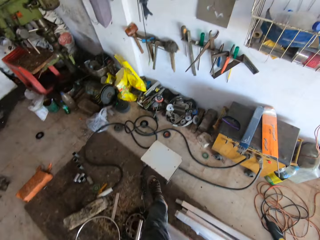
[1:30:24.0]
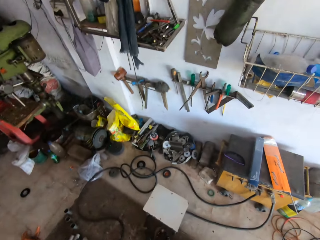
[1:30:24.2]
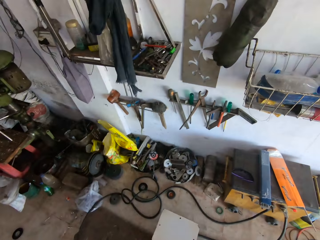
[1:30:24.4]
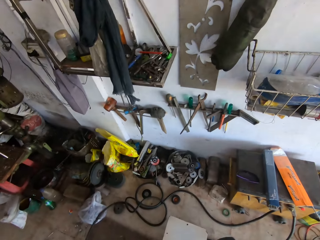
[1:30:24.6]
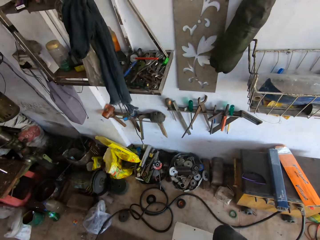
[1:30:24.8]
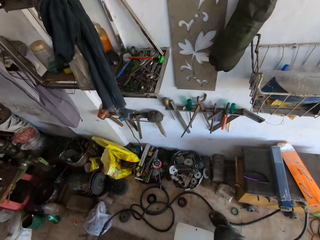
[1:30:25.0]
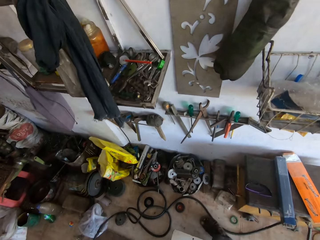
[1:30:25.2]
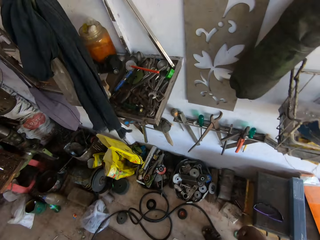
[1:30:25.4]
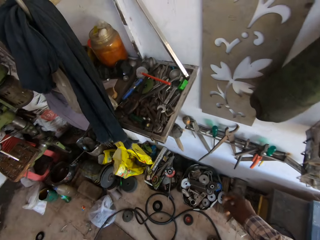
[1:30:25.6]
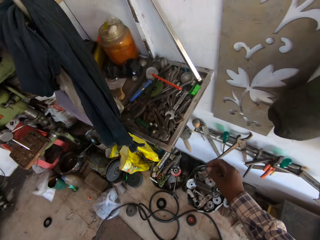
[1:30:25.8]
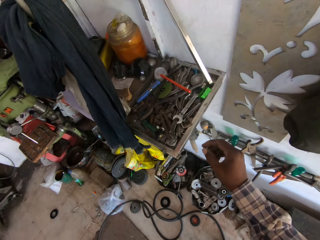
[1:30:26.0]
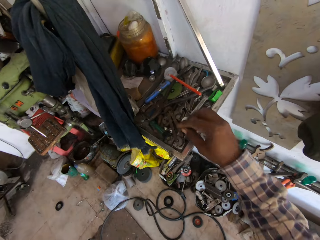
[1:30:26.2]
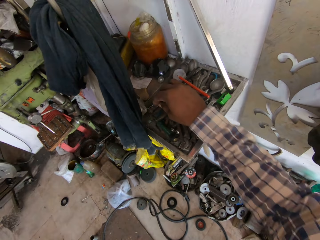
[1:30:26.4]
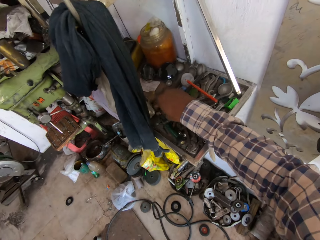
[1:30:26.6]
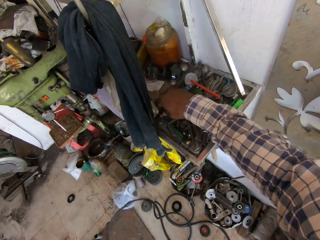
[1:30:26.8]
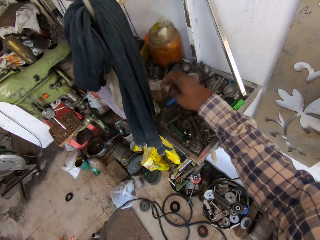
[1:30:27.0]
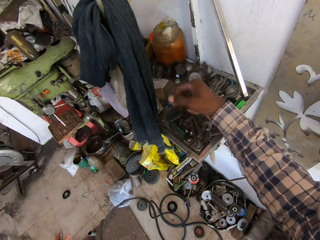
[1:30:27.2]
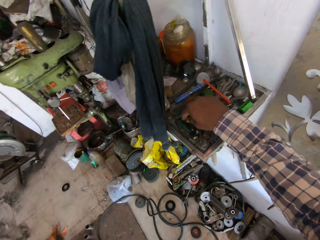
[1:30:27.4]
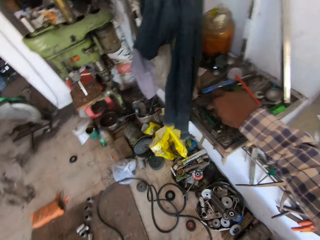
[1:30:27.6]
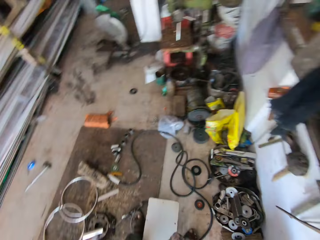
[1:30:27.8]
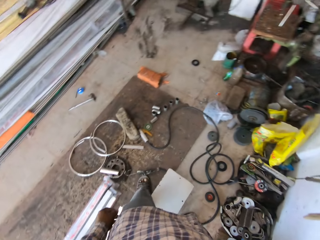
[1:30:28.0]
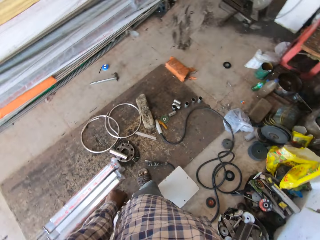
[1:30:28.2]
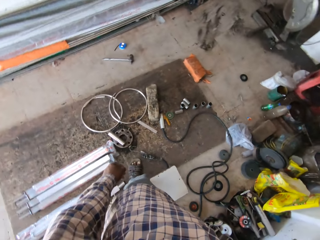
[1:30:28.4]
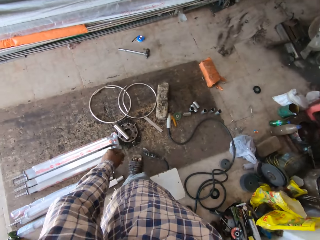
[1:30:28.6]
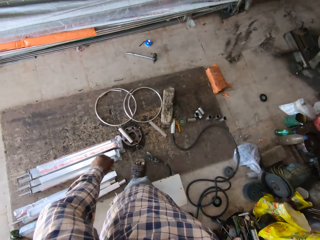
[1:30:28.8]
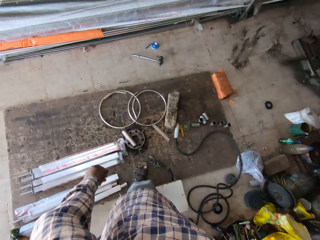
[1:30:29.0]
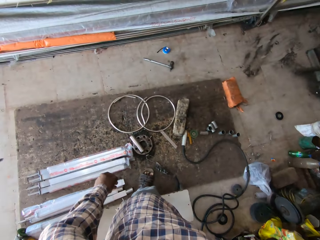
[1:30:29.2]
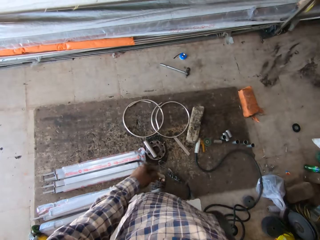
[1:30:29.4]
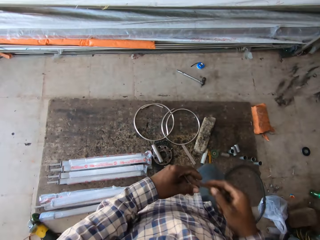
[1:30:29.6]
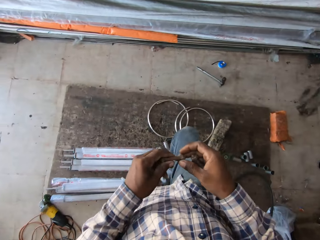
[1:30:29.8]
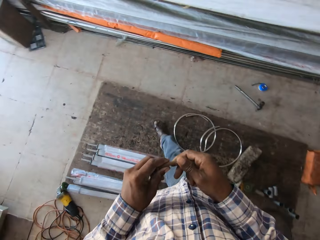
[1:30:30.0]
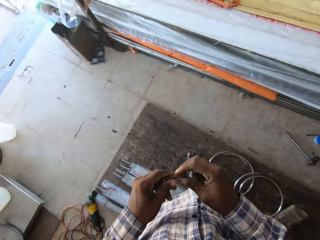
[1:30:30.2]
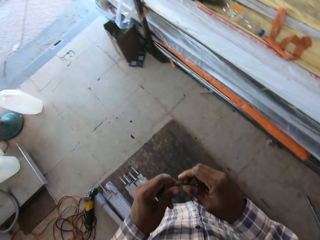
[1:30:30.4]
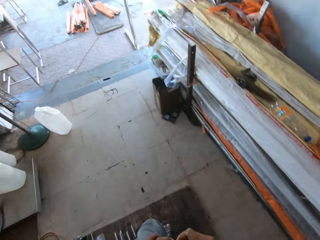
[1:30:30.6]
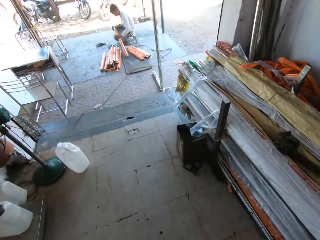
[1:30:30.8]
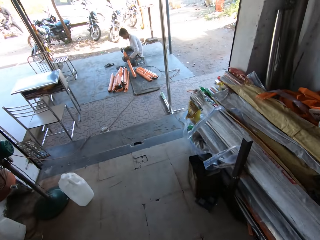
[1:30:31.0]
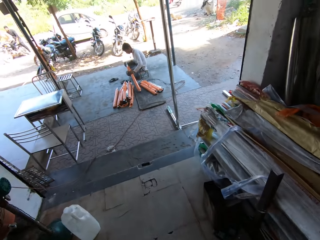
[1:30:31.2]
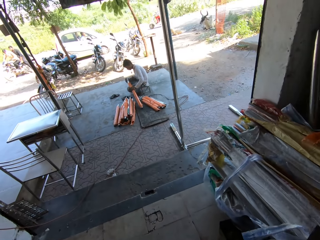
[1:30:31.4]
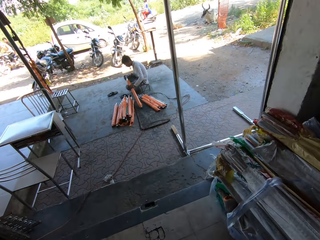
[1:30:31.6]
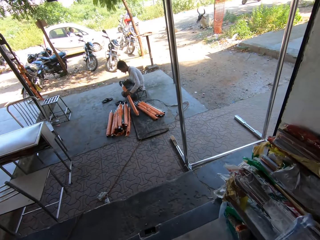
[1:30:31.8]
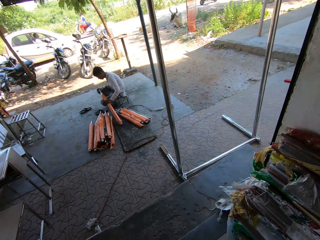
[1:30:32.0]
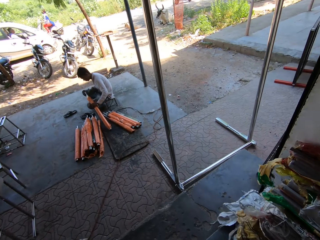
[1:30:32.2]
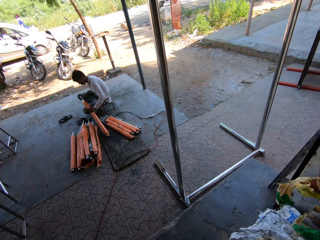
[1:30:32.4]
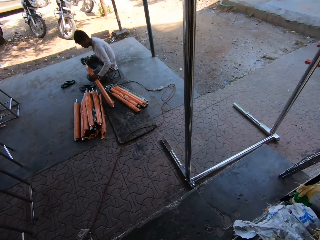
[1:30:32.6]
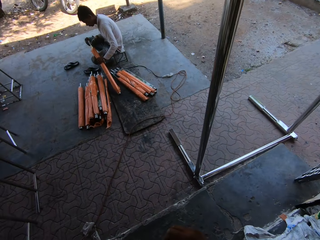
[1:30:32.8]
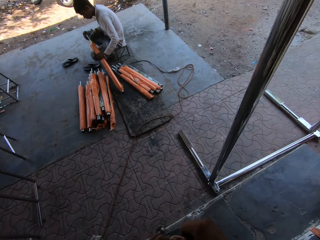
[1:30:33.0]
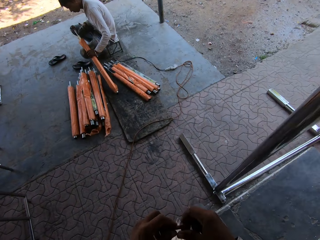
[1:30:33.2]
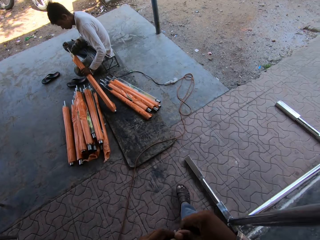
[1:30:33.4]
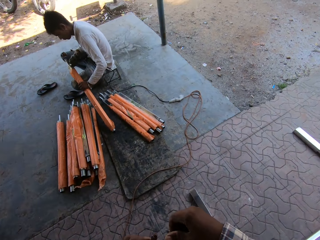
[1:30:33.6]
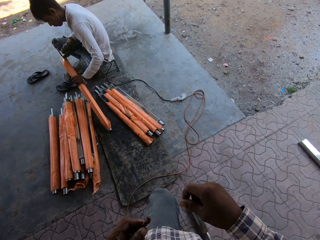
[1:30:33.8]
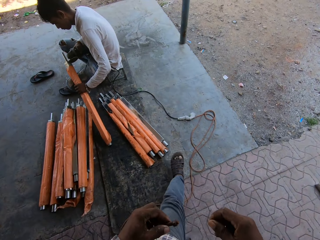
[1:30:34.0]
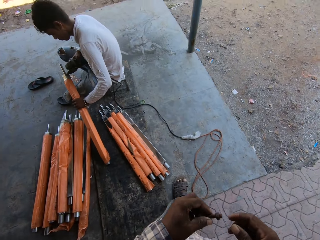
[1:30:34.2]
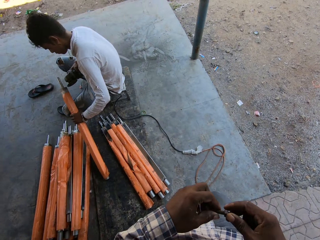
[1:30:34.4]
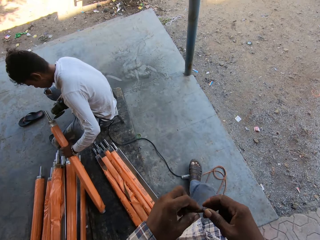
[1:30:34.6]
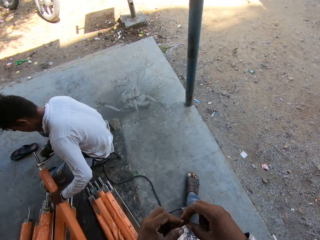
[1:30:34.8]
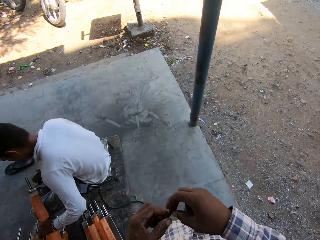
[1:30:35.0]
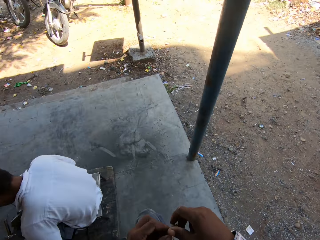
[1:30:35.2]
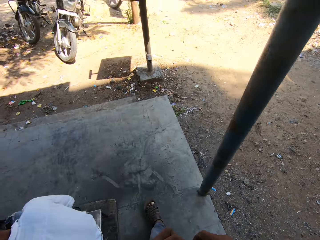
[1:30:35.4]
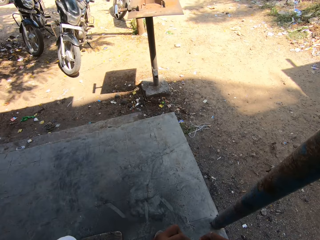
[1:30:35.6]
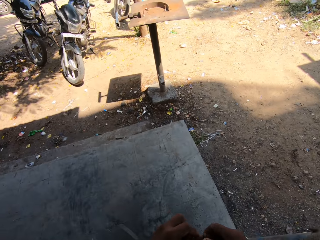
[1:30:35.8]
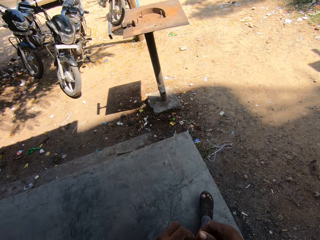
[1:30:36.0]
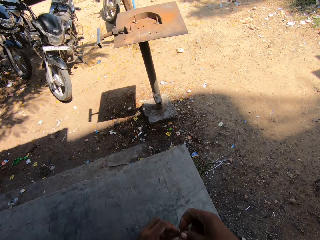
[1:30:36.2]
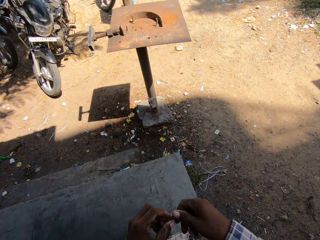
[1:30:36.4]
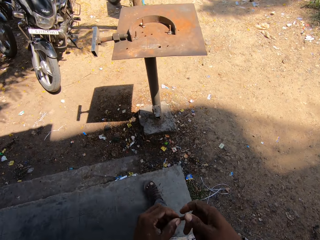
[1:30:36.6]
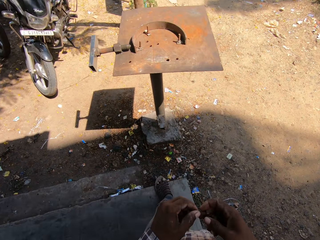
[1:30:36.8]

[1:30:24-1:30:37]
The camera wearer picks a bolt from a tool rack on the wall with his right hand. He picks a fastener from the tool rack with his right hand. He walks in the workshop. He unscrews a nut from a bolt with his hands.

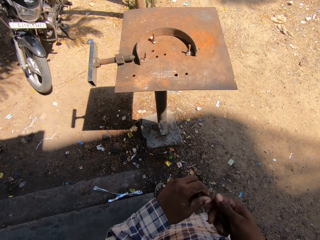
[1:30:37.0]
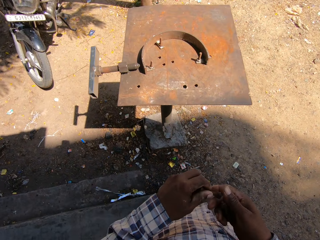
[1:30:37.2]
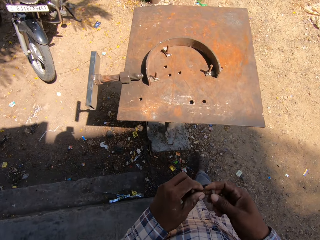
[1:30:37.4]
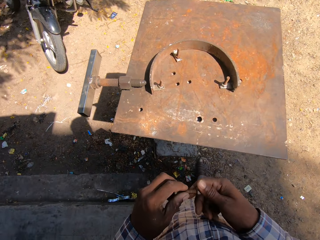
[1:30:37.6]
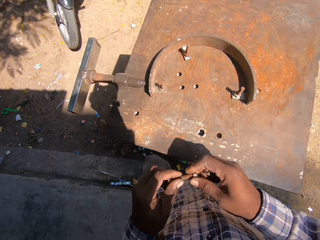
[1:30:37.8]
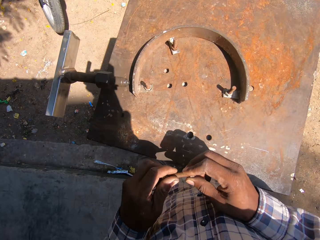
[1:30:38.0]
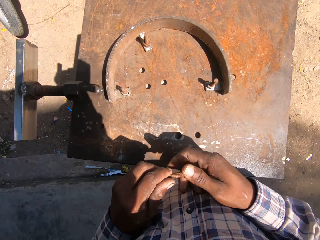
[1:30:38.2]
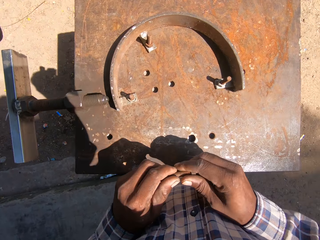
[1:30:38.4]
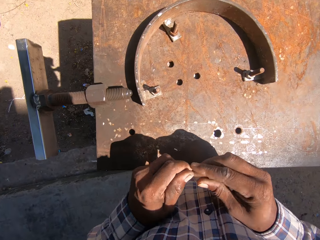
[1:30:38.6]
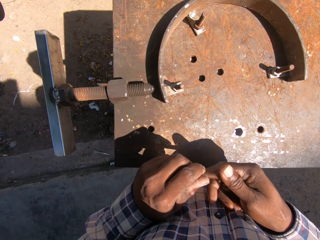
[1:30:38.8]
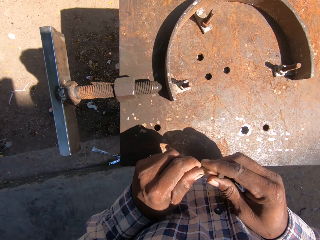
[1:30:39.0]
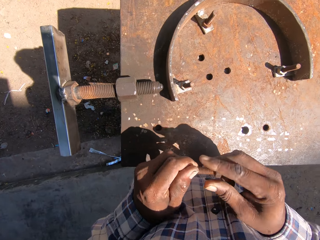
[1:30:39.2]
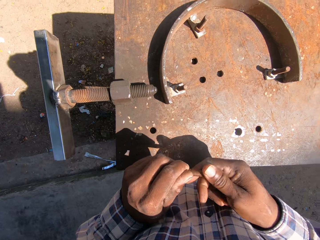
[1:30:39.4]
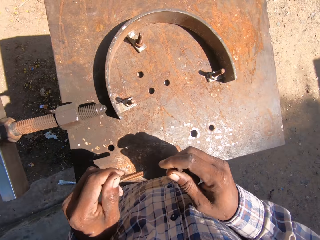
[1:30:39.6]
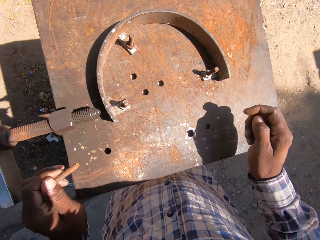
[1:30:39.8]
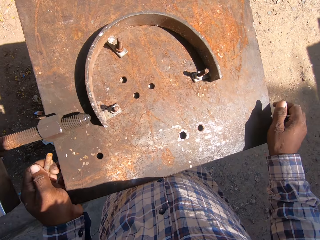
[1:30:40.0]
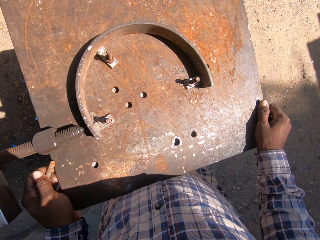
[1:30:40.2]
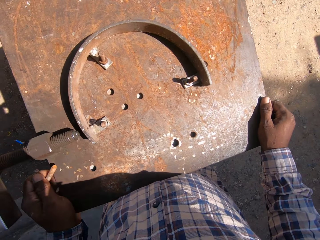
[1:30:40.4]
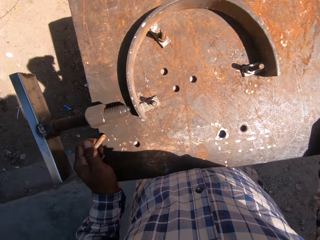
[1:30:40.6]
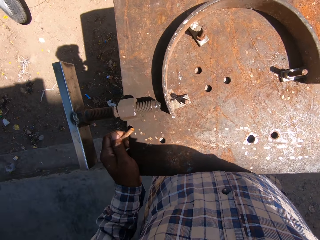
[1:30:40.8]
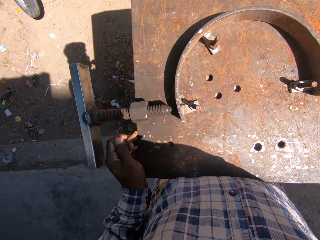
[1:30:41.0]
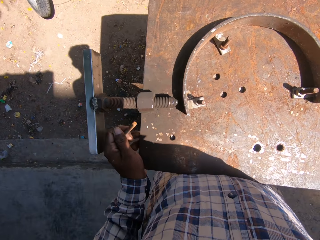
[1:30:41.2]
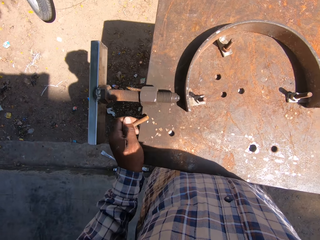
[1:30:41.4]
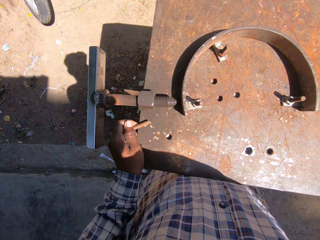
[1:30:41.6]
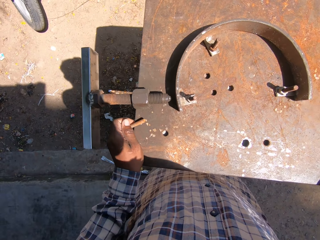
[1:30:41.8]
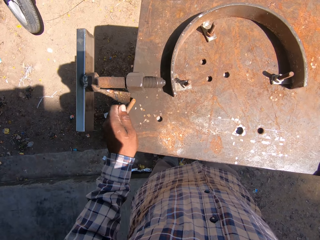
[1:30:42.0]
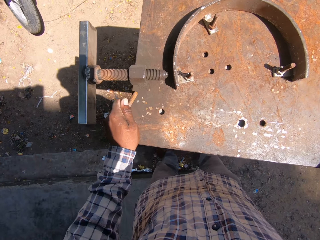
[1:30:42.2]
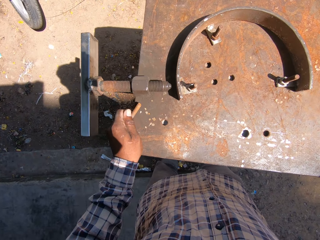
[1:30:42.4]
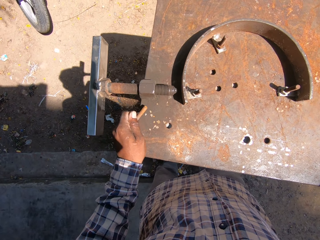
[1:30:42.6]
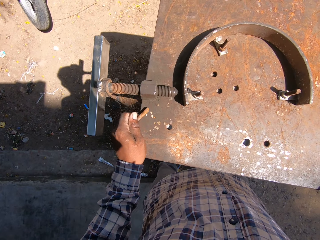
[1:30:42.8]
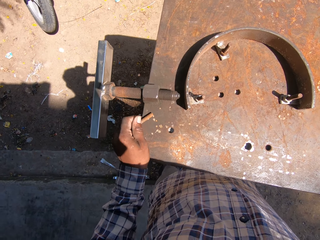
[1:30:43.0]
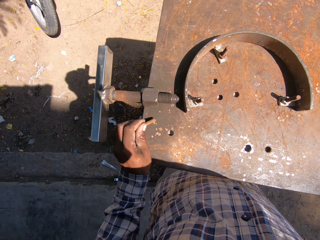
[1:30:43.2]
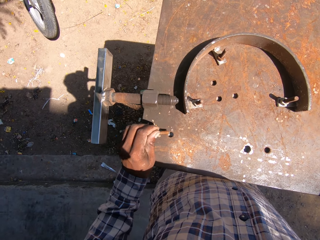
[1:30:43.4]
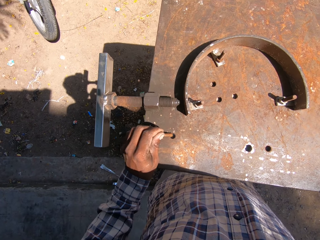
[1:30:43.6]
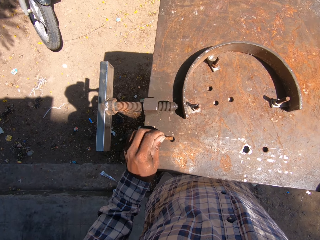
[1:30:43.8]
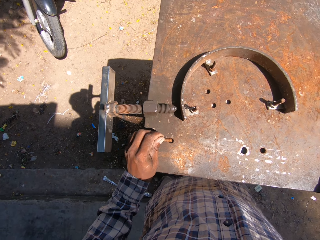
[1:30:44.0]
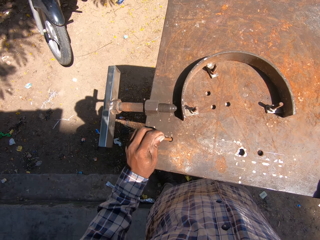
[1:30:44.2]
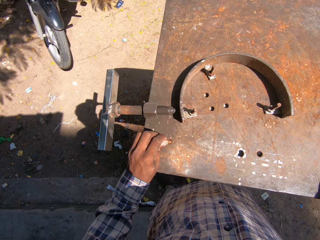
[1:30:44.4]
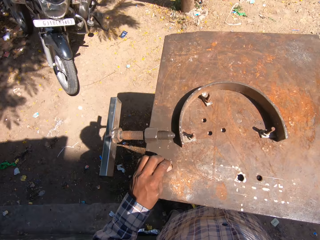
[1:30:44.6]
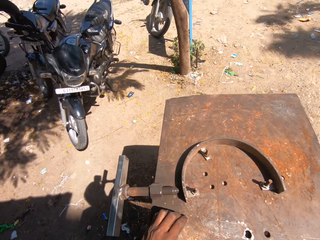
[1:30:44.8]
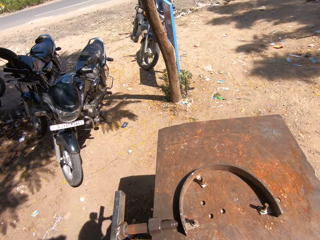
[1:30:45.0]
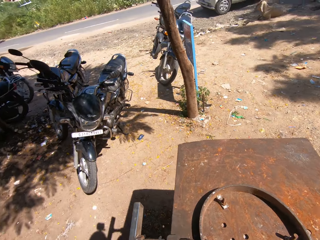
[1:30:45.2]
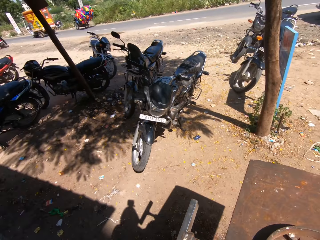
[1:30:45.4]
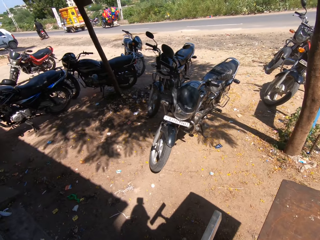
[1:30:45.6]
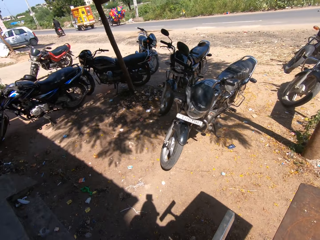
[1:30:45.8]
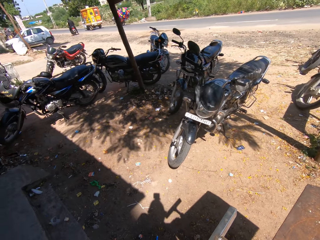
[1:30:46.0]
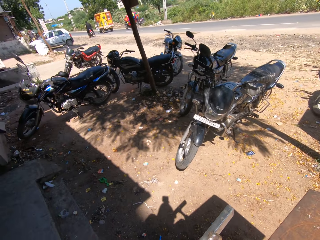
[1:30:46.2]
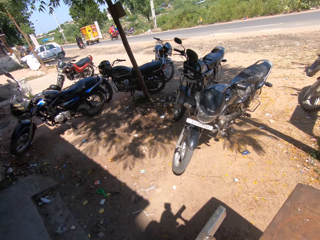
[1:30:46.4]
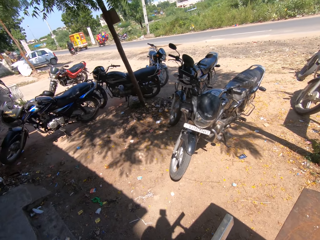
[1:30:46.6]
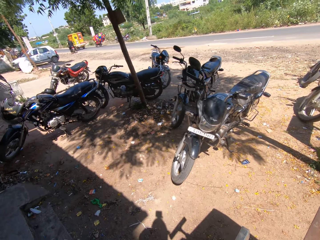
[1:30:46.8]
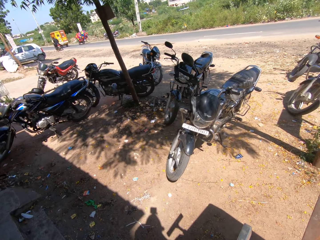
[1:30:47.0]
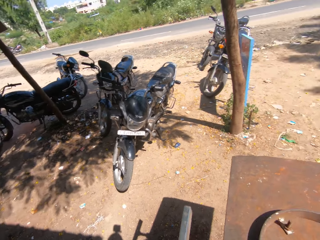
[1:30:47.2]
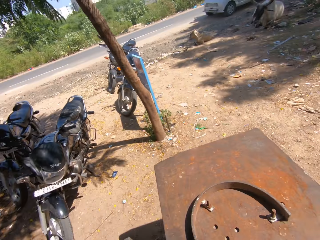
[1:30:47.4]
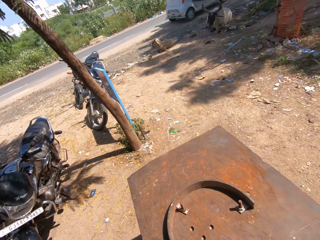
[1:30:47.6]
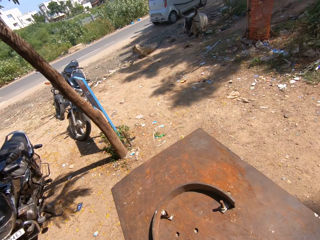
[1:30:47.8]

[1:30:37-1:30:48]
The camera wearer loosens the nut from the screw. He adjusts the metal stand with his hands. He inserts the bolt into the metal stand with his left hand. He looks around the workshop.
